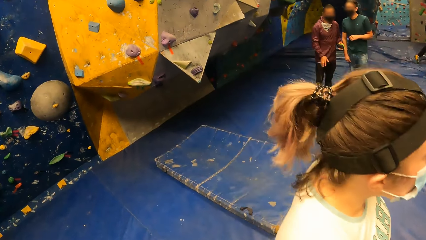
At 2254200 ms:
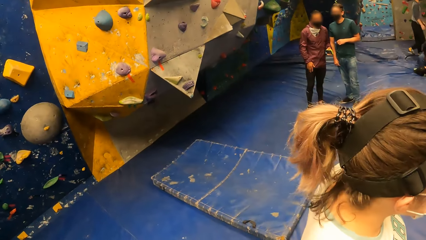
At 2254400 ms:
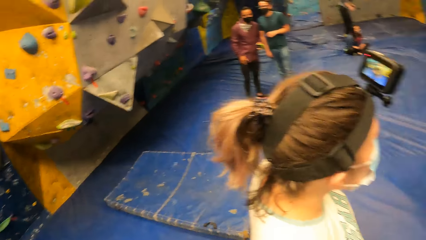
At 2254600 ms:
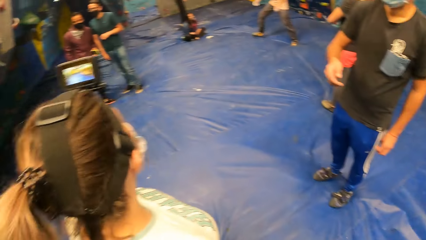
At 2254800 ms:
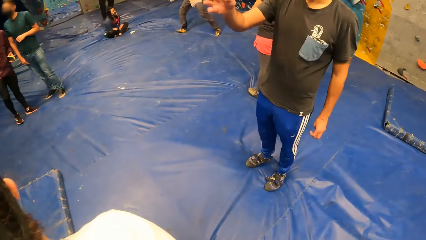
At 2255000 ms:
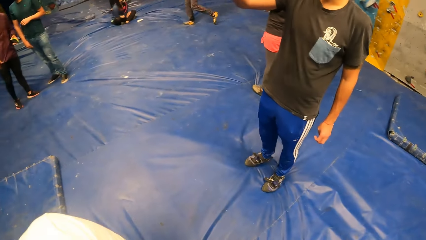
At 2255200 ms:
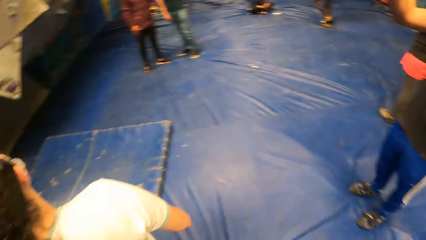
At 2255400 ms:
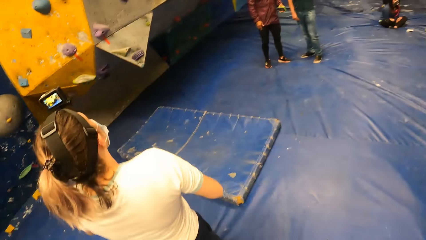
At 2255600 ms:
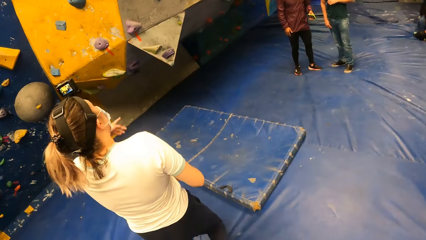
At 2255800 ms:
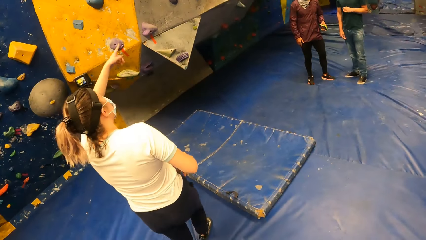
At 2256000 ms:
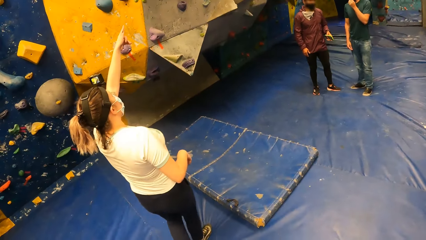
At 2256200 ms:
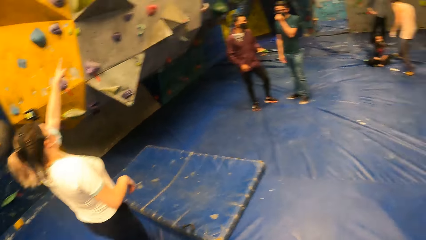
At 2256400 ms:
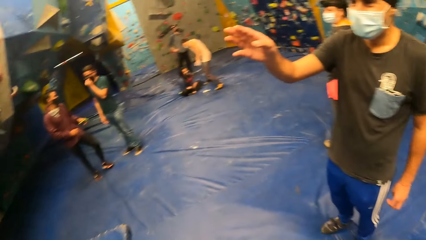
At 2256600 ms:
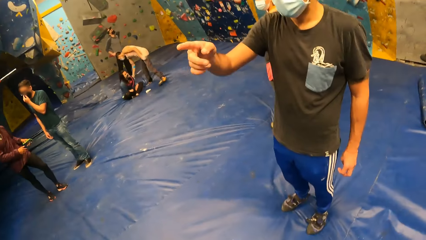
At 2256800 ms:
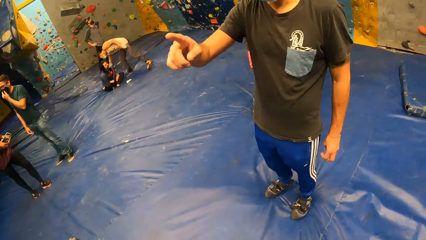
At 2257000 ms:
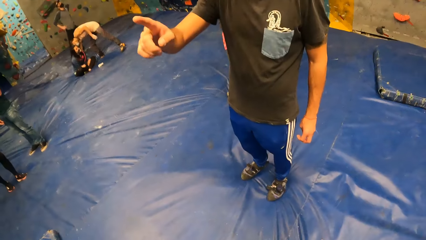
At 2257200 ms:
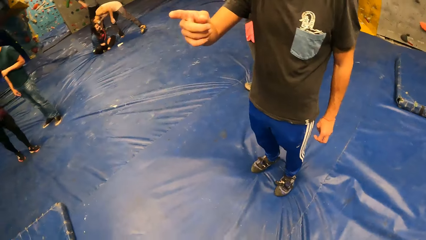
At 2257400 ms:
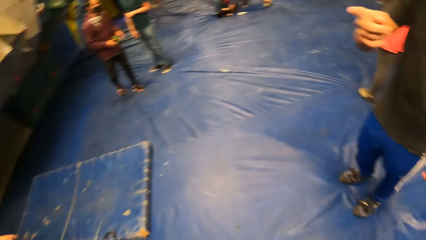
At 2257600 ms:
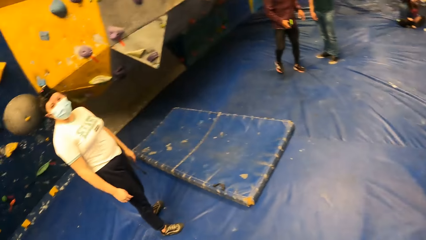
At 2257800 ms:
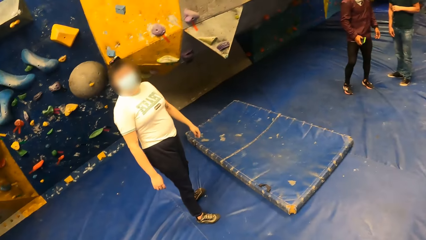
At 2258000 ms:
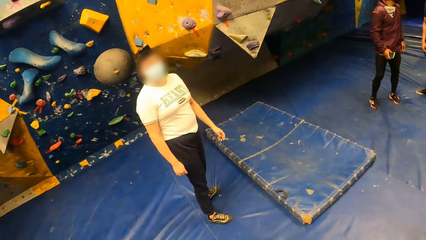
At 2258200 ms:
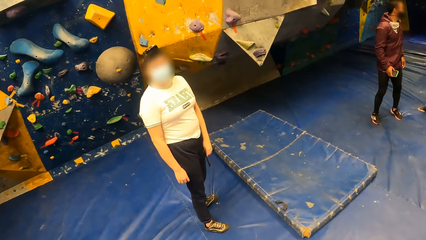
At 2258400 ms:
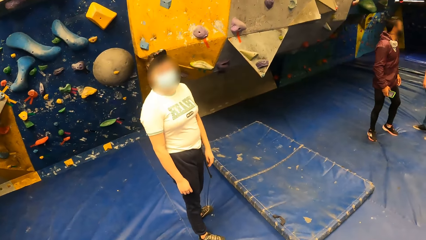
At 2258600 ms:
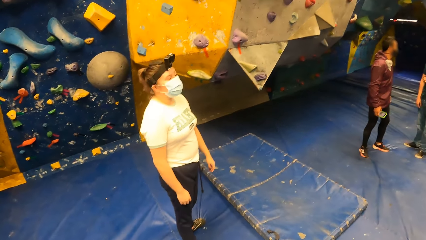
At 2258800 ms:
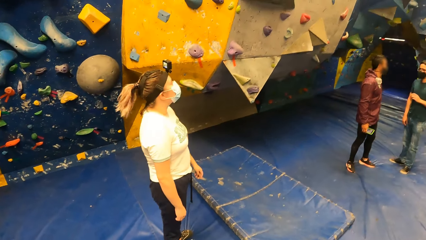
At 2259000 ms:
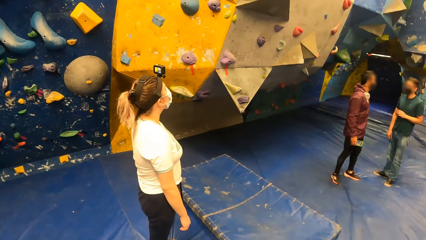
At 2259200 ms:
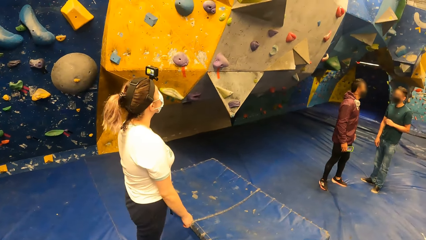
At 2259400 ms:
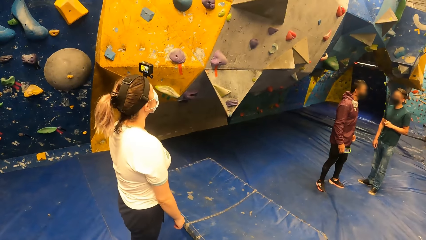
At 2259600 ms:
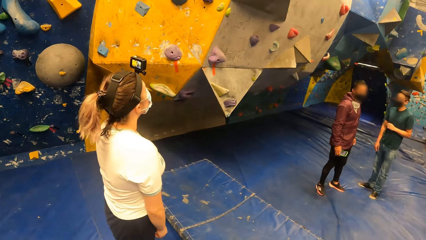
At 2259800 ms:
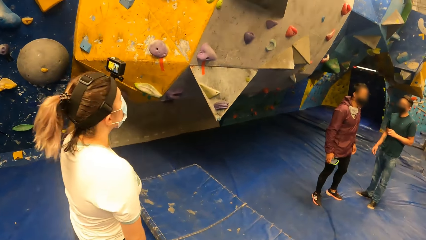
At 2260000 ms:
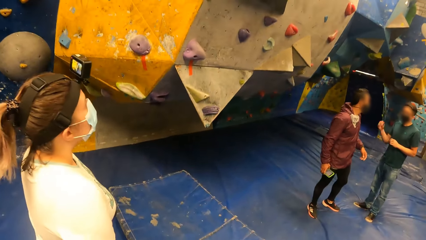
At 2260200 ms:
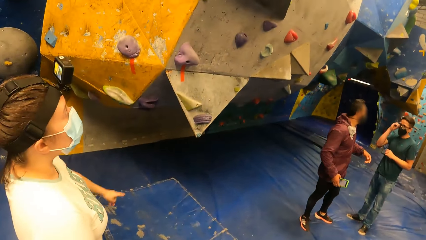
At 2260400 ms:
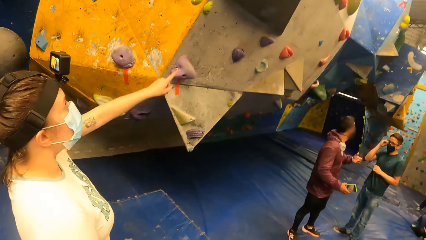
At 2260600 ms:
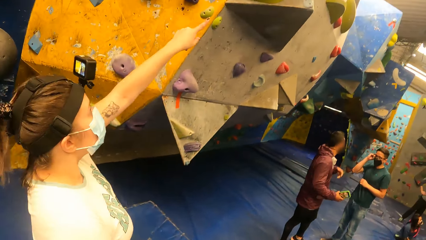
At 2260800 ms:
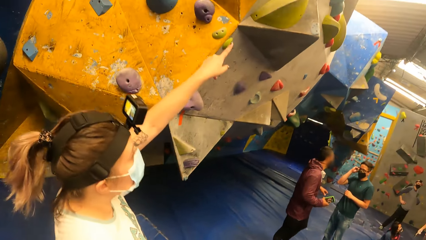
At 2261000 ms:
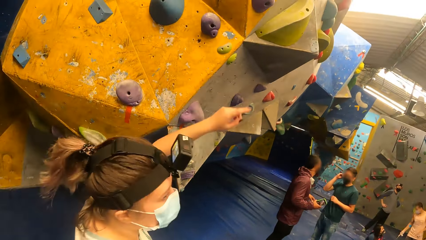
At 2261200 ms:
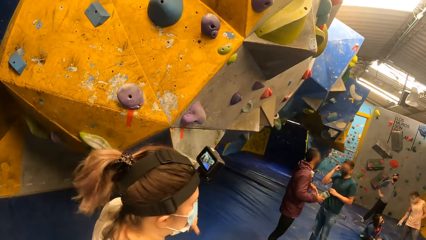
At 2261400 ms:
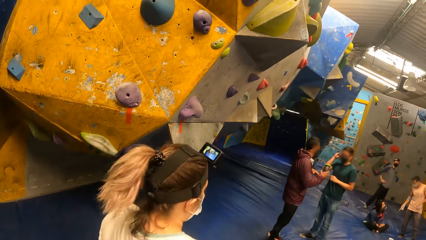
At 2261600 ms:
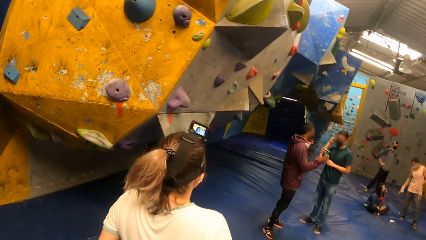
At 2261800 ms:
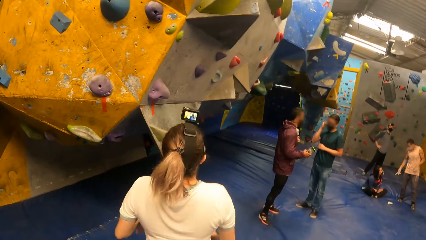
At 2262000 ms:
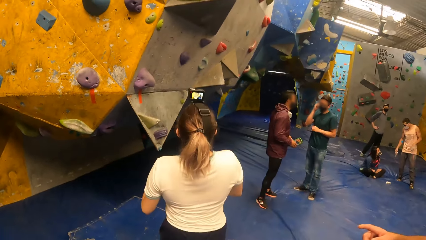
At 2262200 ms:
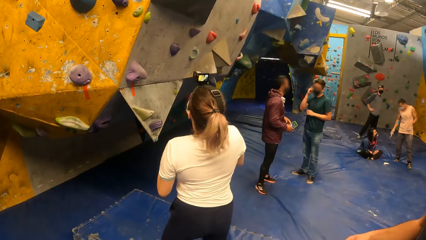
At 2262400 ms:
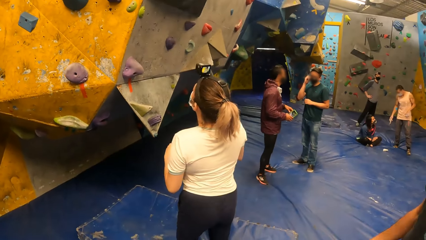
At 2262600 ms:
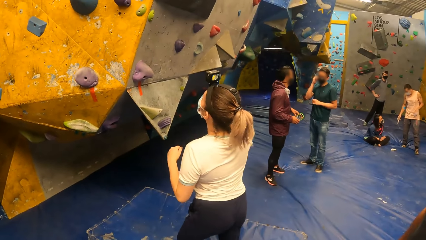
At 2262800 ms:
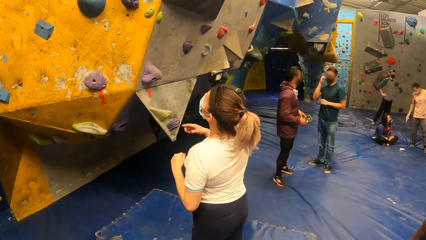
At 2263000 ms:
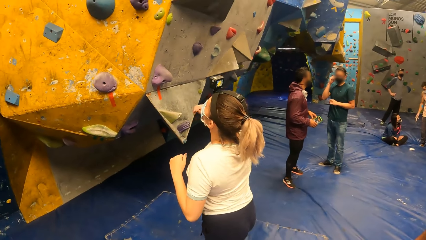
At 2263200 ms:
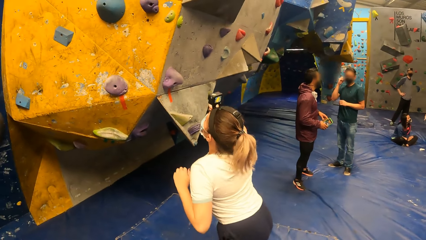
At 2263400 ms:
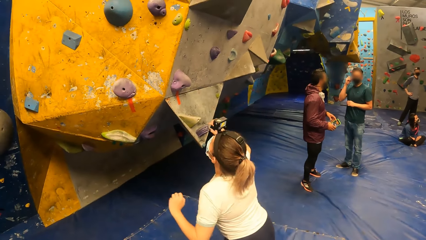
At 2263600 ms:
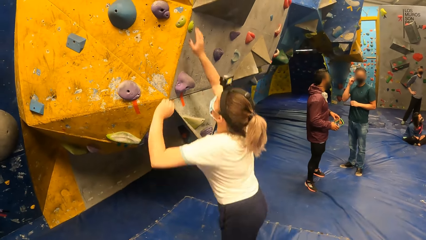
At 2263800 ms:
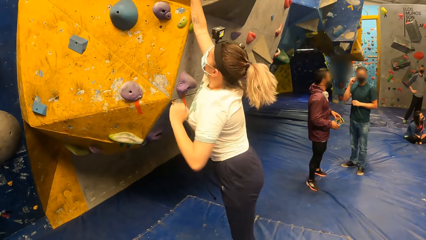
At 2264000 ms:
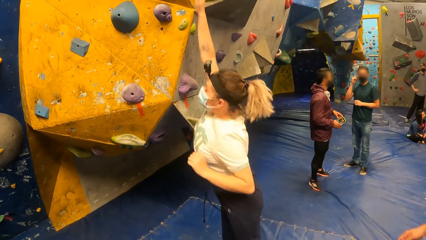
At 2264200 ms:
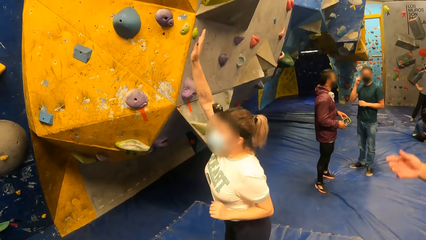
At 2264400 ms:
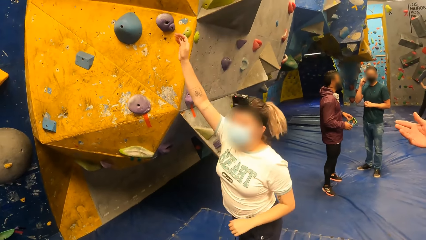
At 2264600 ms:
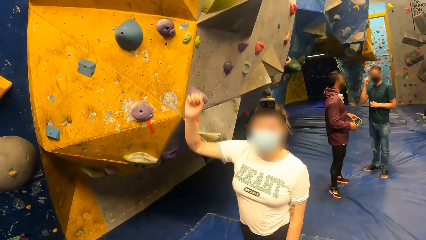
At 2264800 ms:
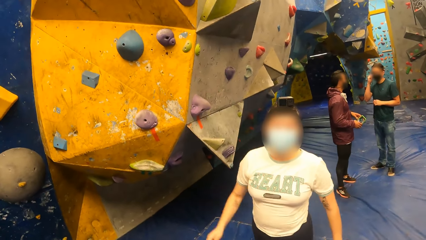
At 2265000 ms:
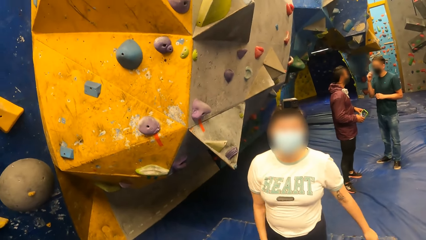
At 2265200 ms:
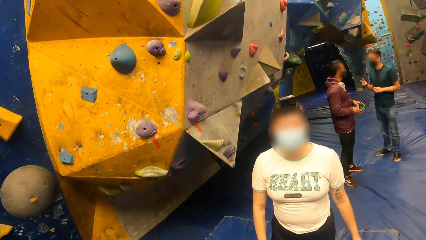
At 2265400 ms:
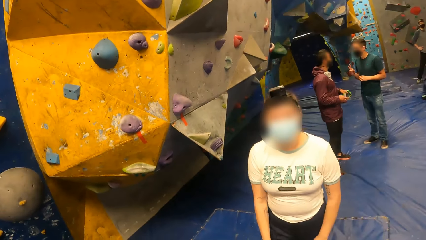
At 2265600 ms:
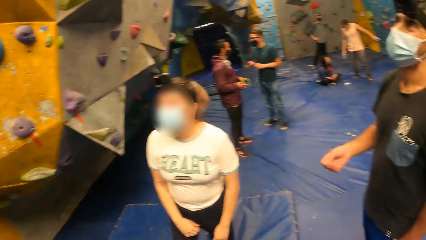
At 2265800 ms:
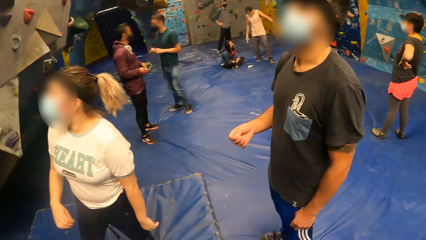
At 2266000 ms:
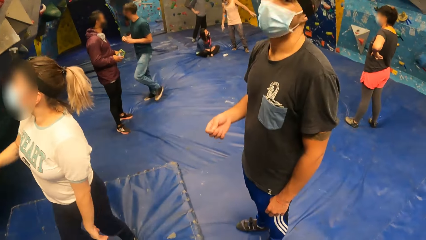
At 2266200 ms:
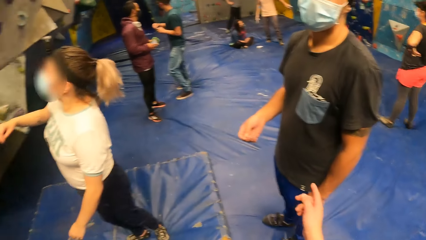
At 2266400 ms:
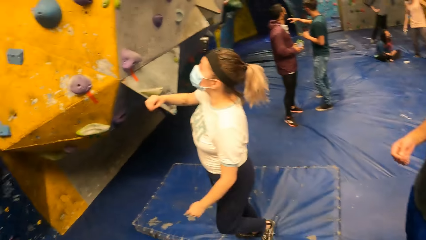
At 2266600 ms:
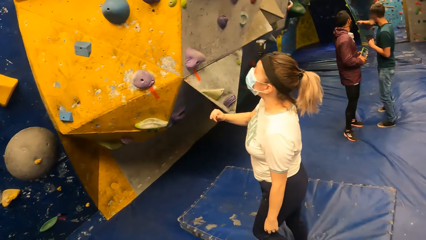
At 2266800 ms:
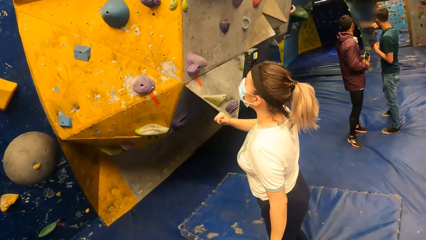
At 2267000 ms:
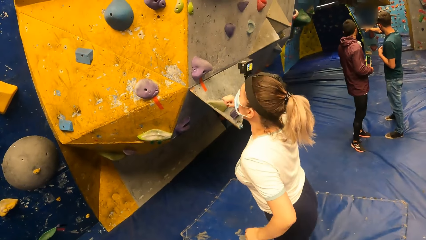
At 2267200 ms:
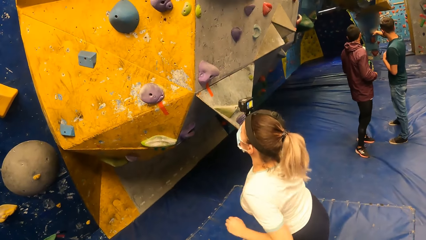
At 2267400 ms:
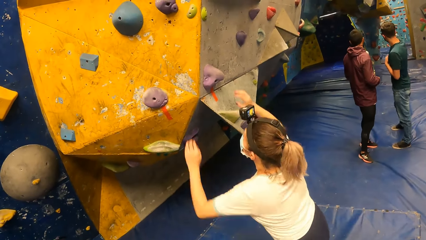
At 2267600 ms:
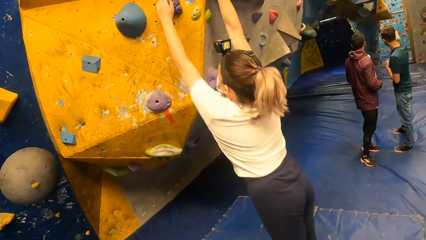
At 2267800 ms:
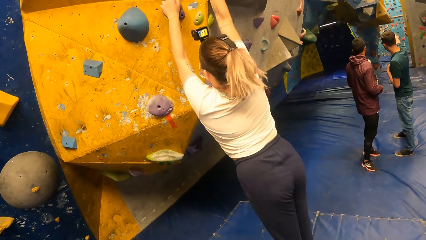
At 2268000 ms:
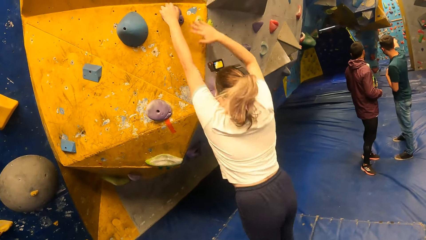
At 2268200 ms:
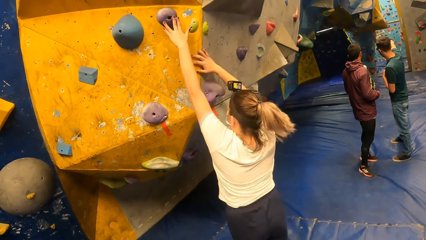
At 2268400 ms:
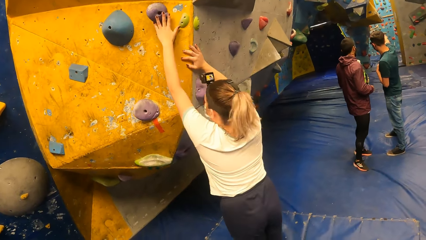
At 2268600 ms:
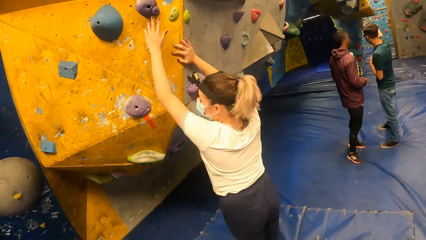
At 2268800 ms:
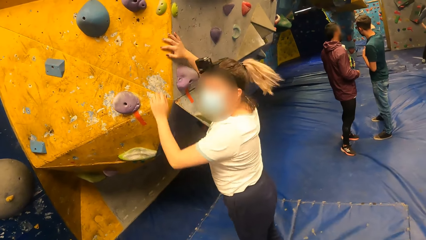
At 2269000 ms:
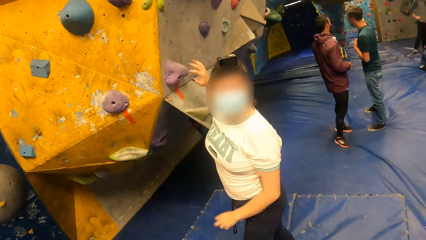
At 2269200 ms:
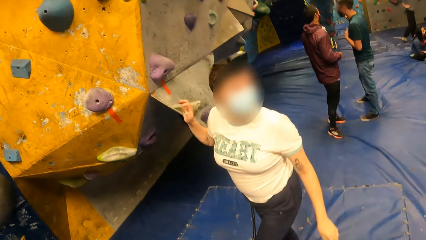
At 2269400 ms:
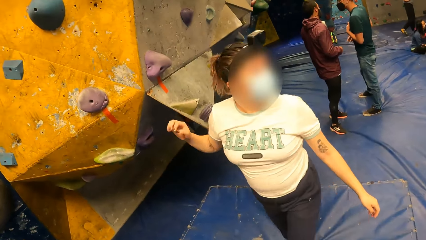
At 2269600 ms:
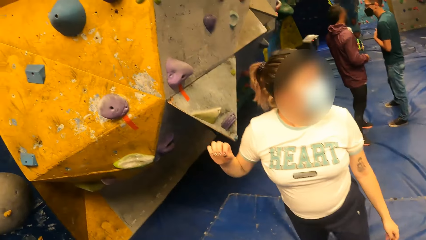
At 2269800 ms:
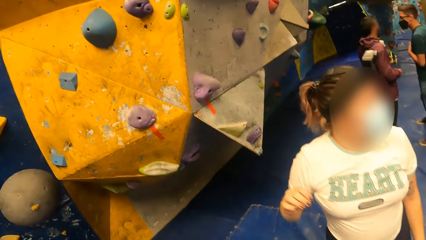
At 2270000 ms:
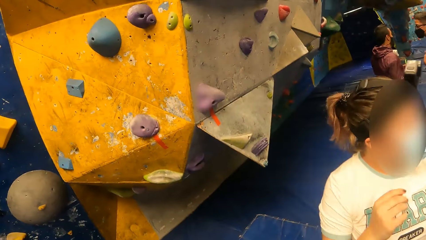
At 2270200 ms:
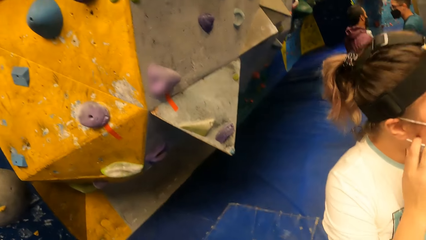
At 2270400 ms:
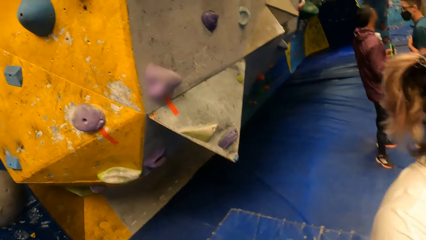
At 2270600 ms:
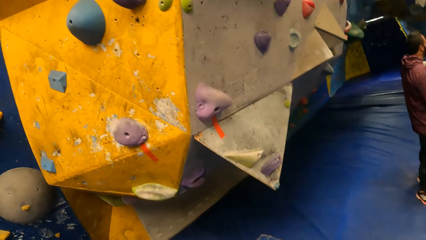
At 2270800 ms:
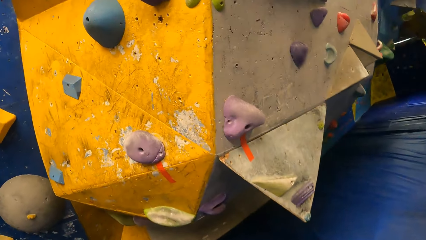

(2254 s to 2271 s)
A woman converses with a man. The woman and the man signal. The woman points at the wall. The woman jumps up. The woman touches the wall.
